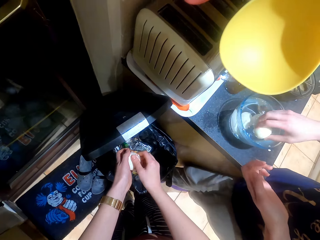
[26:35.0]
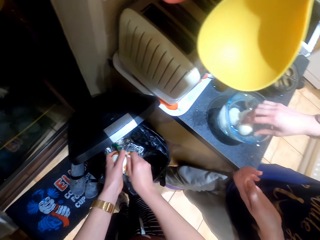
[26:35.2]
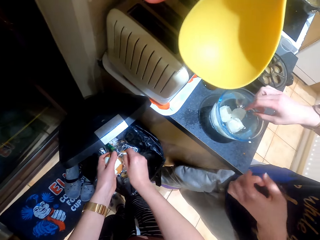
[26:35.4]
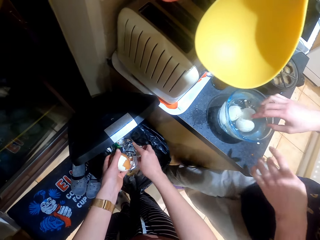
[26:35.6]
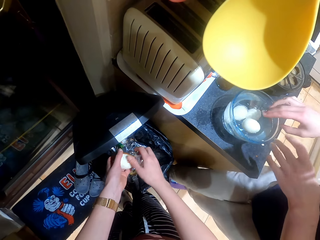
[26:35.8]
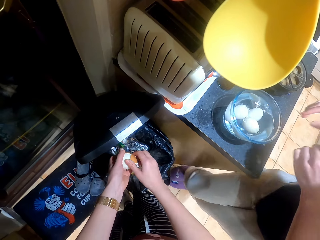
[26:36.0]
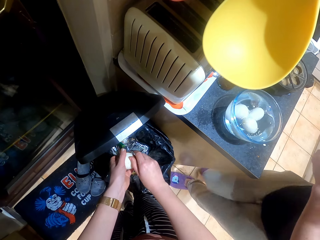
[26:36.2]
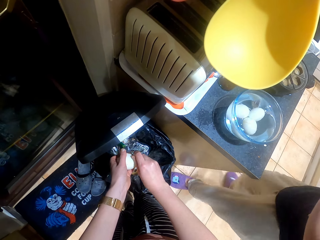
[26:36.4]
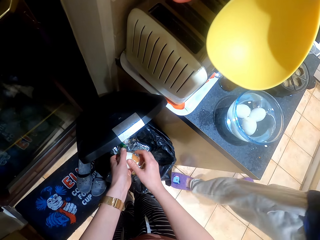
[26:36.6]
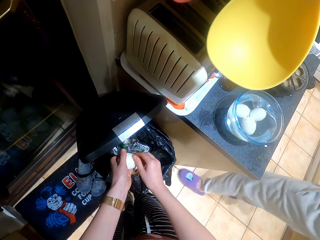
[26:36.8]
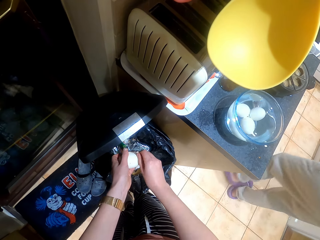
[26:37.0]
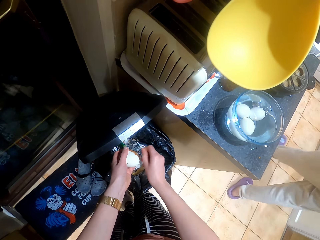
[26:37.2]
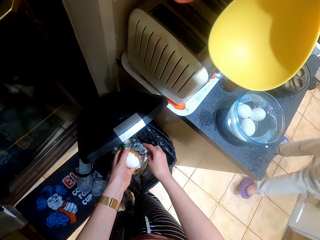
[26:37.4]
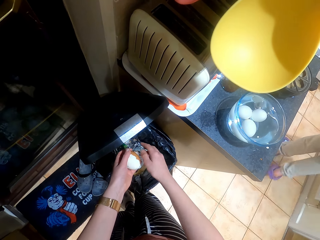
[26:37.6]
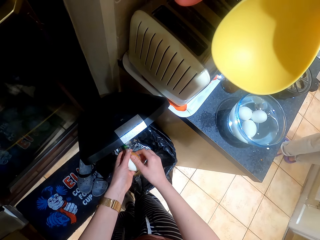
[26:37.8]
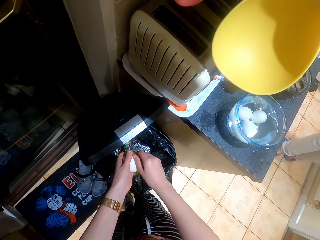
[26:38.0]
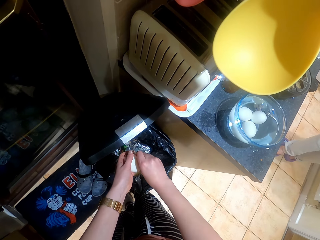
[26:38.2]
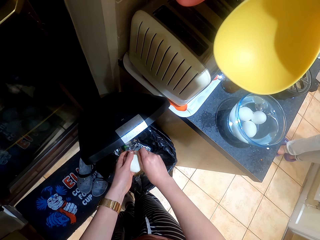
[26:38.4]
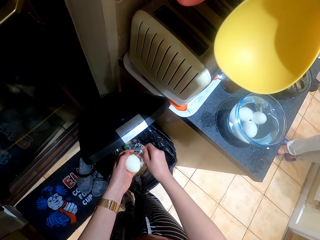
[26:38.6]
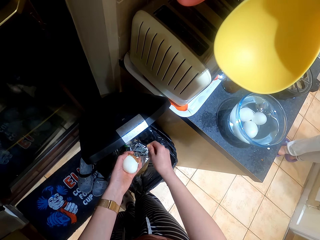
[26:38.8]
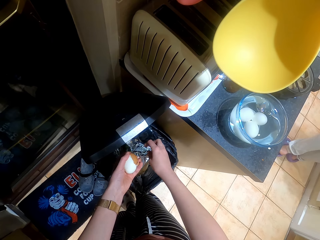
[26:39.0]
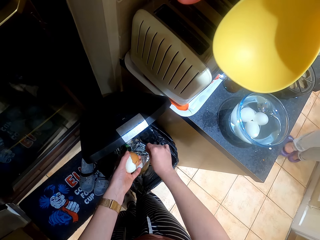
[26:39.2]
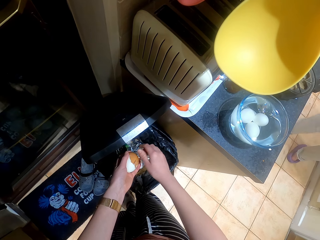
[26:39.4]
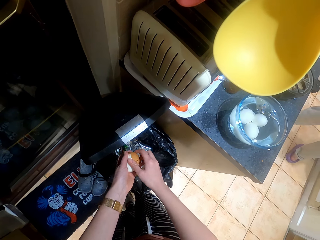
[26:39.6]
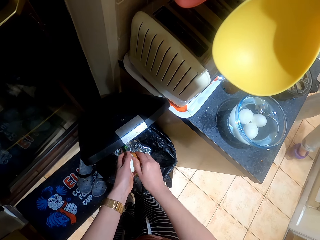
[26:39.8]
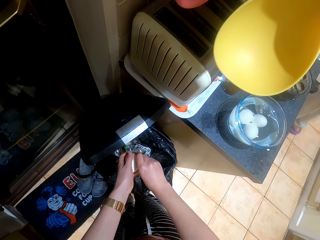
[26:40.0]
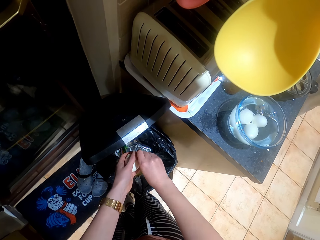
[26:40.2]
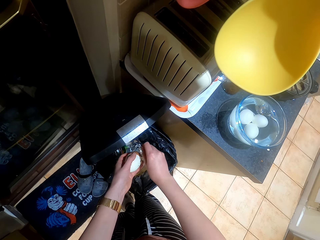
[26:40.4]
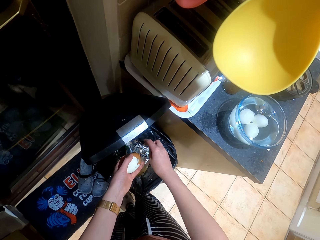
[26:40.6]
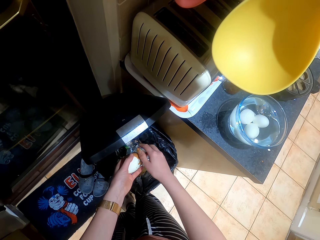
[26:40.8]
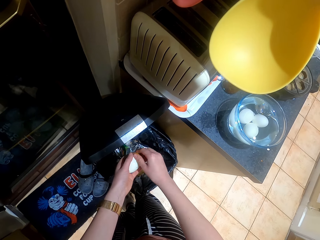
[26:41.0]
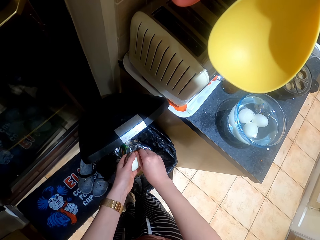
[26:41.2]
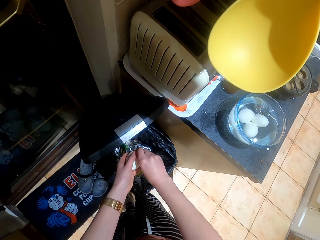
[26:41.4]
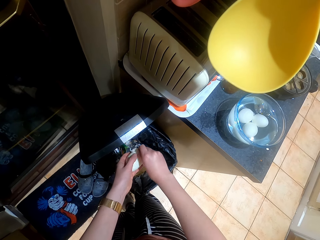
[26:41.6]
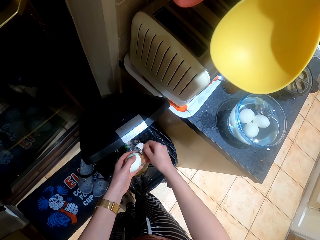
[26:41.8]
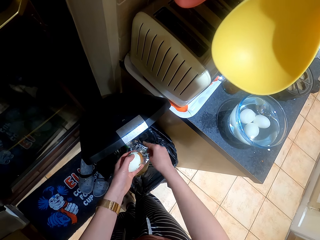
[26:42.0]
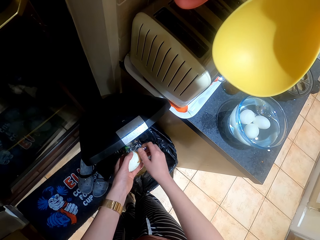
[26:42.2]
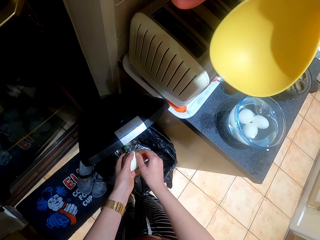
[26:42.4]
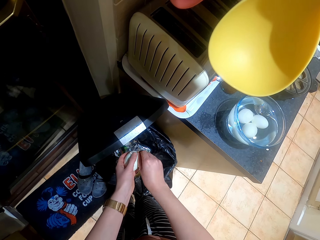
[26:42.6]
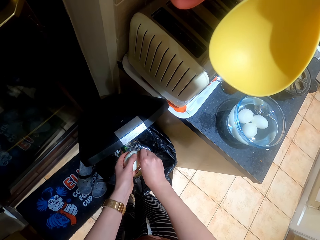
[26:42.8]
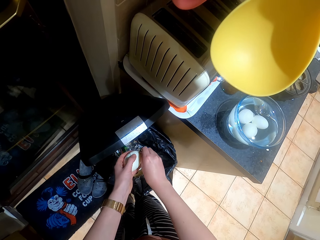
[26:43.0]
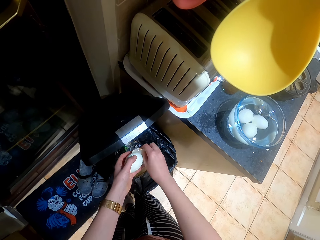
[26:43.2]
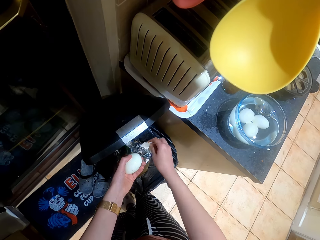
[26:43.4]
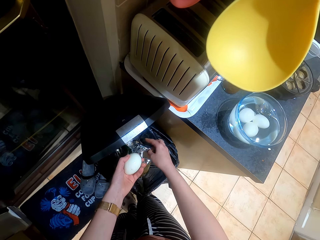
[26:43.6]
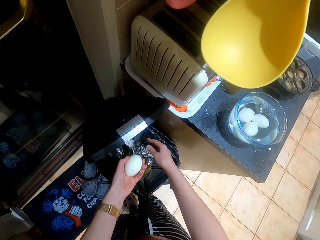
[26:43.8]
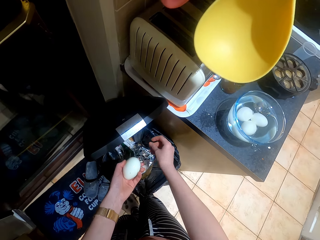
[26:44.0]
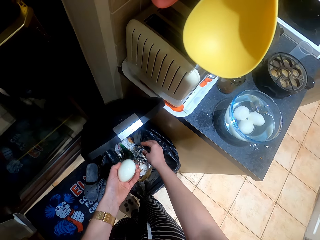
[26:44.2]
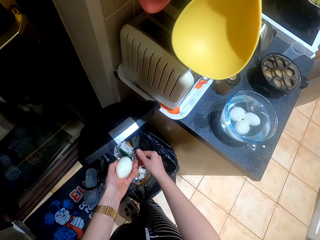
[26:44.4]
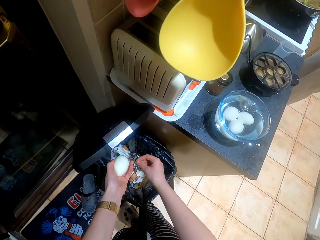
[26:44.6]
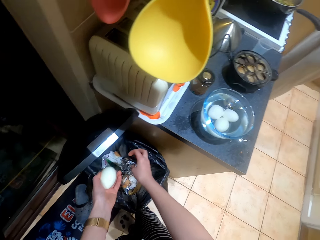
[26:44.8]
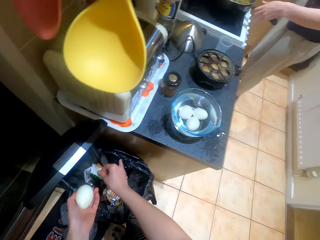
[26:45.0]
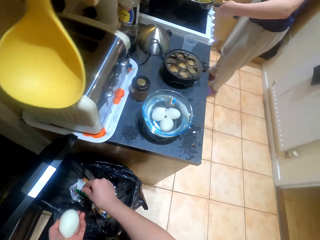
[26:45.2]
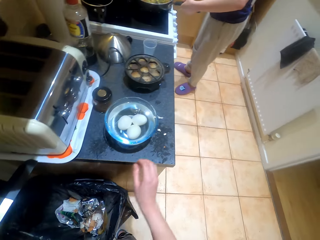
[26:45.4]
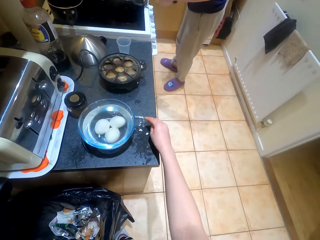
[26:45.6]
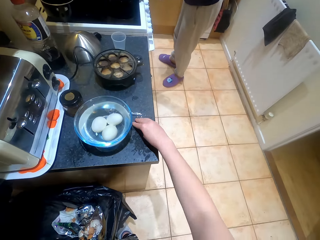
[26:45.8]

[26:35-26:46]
The camera wearer holds an egg. They peel off the eggshells. They drop the shell in the bin. They peel the egg shell. A female walks around the kitchen. The camera wearer drops the shell in the bin. They peel the egg shell. They drop the shell in the bin. They rub their fingers.

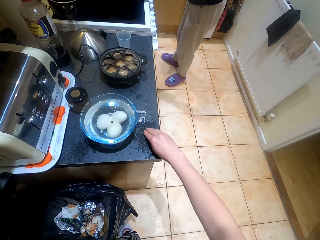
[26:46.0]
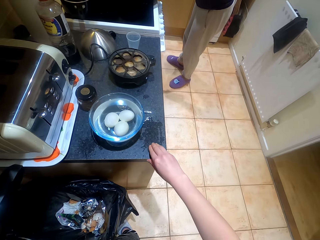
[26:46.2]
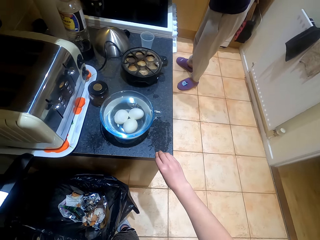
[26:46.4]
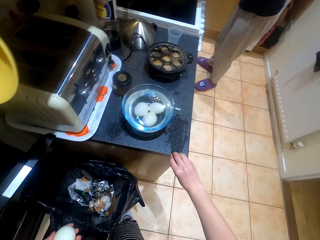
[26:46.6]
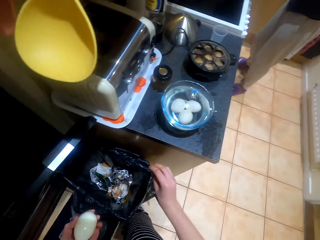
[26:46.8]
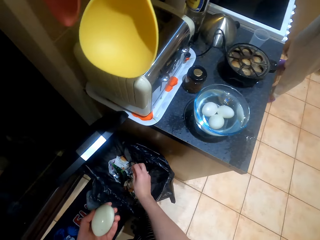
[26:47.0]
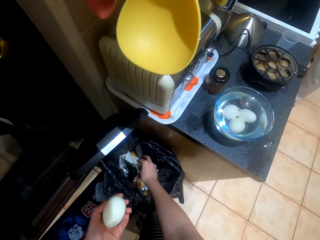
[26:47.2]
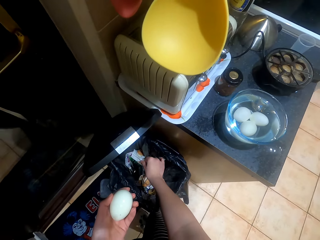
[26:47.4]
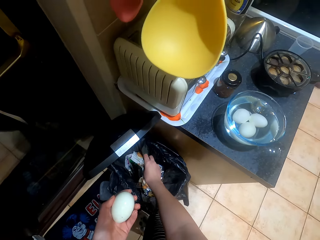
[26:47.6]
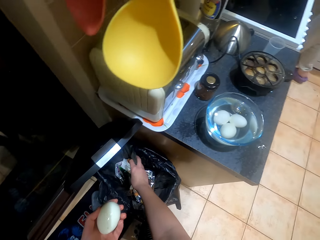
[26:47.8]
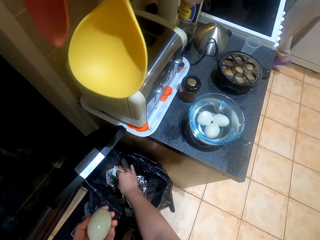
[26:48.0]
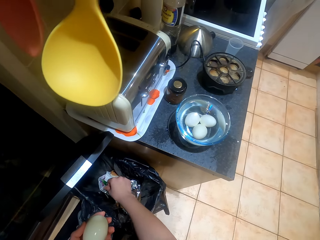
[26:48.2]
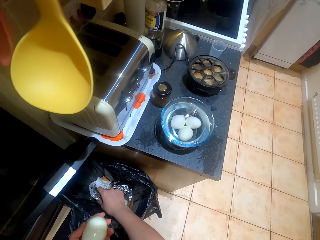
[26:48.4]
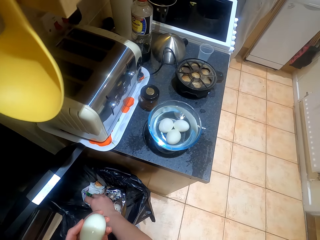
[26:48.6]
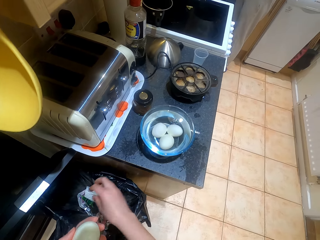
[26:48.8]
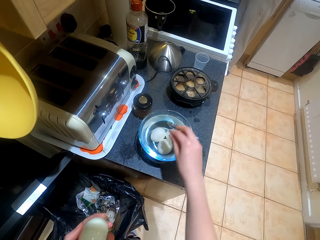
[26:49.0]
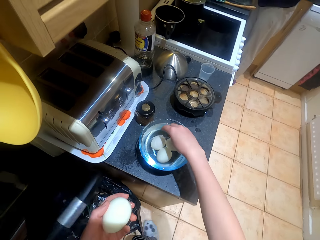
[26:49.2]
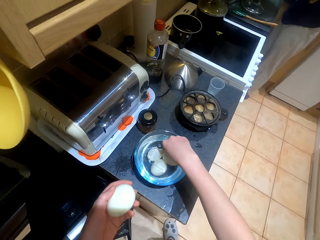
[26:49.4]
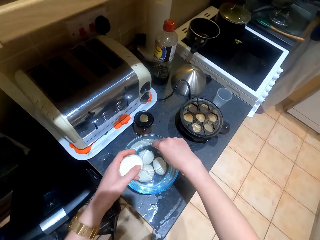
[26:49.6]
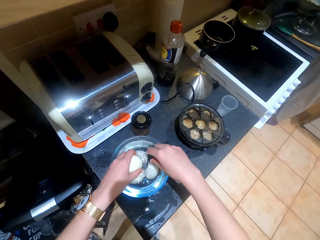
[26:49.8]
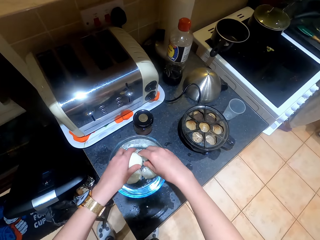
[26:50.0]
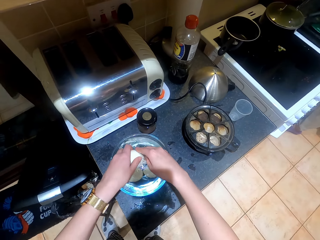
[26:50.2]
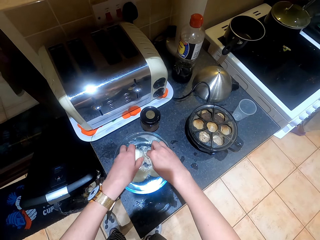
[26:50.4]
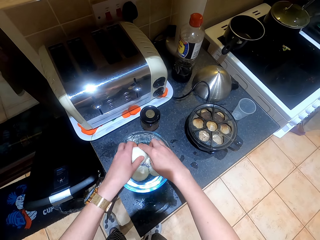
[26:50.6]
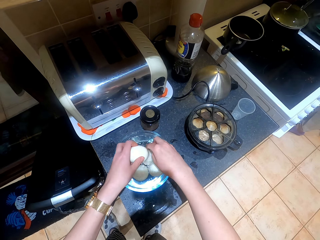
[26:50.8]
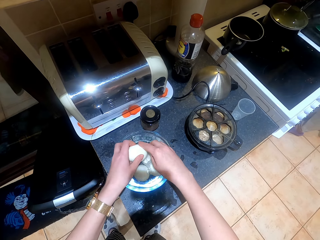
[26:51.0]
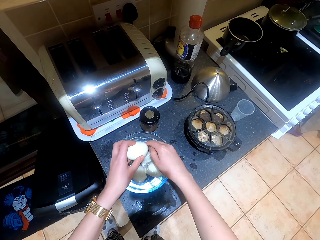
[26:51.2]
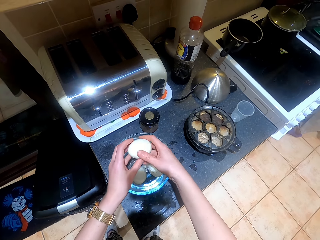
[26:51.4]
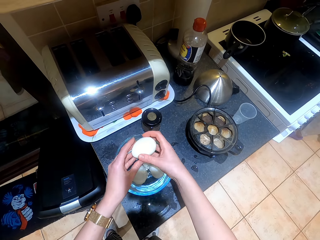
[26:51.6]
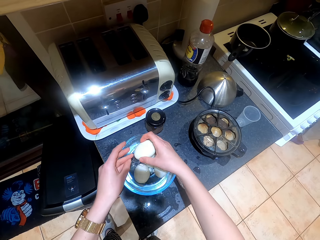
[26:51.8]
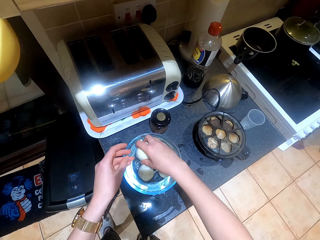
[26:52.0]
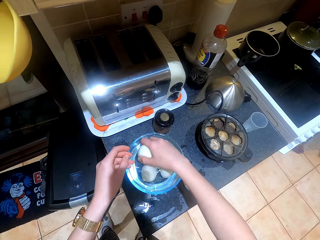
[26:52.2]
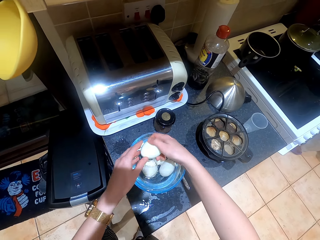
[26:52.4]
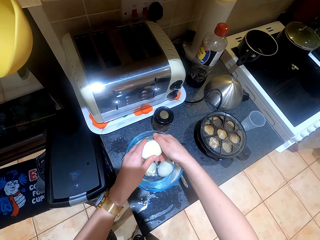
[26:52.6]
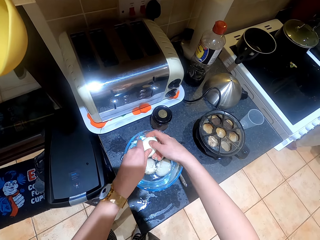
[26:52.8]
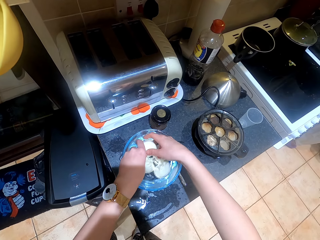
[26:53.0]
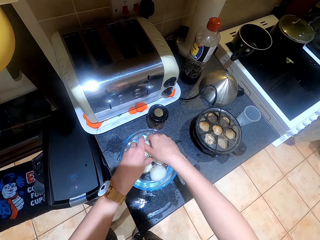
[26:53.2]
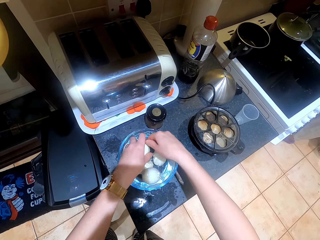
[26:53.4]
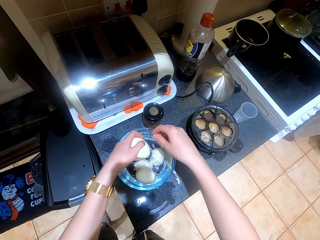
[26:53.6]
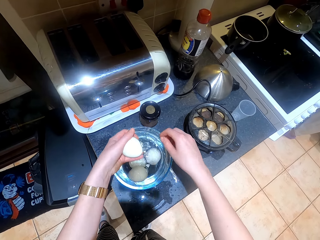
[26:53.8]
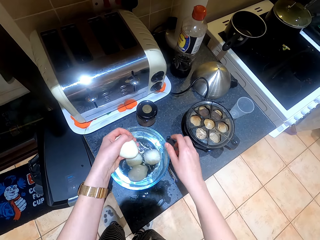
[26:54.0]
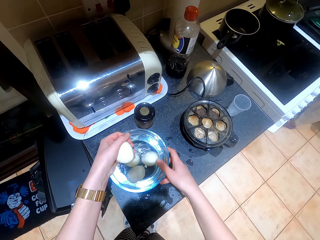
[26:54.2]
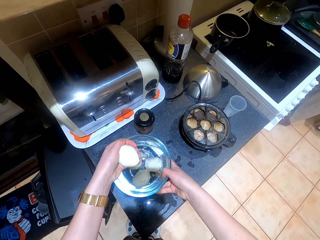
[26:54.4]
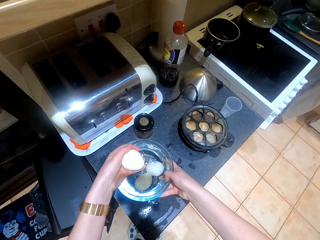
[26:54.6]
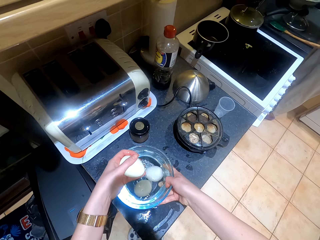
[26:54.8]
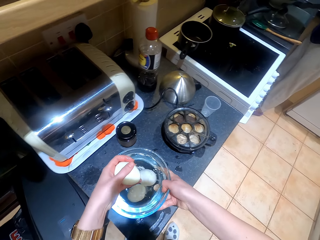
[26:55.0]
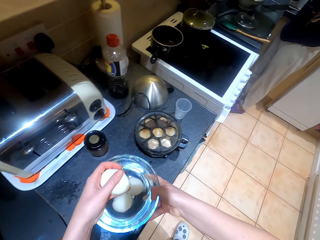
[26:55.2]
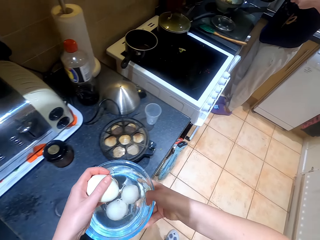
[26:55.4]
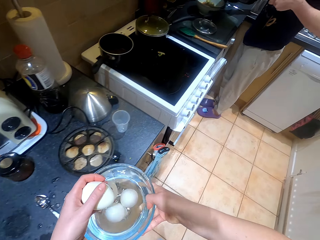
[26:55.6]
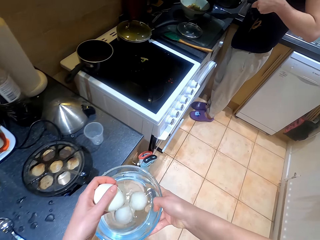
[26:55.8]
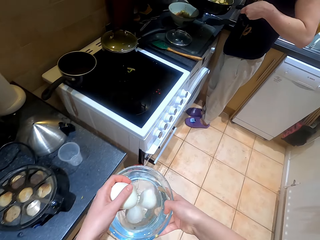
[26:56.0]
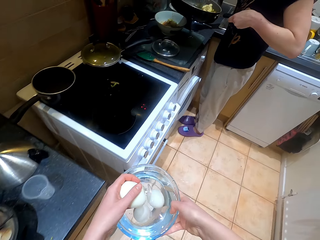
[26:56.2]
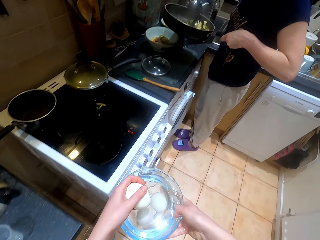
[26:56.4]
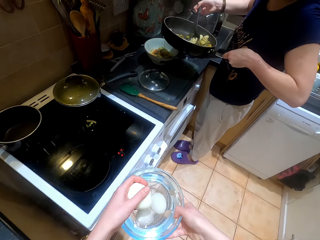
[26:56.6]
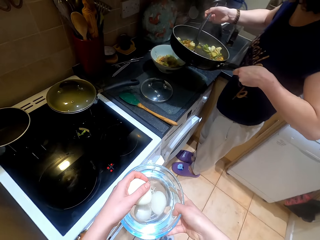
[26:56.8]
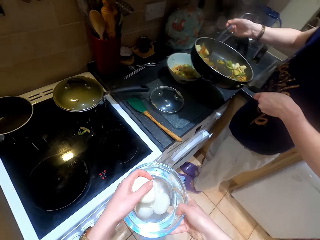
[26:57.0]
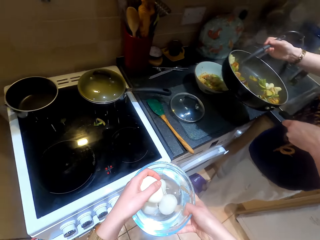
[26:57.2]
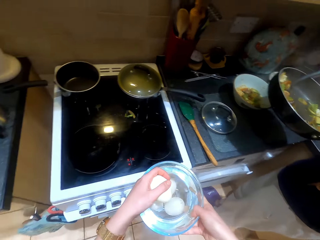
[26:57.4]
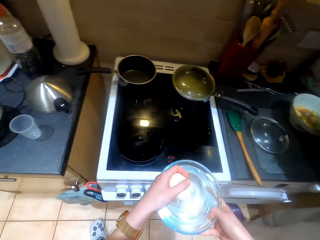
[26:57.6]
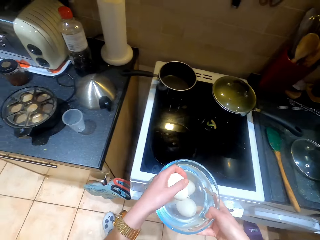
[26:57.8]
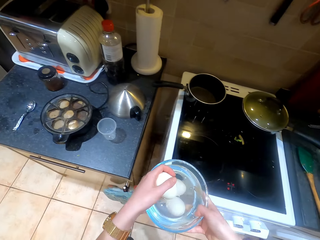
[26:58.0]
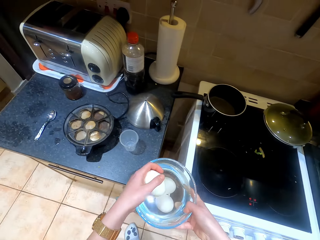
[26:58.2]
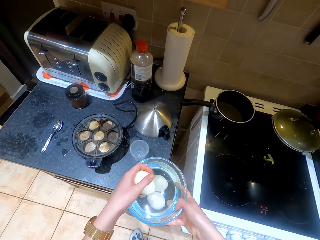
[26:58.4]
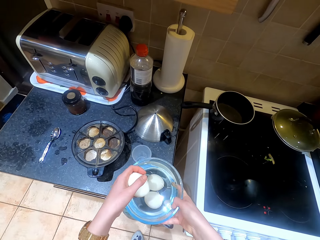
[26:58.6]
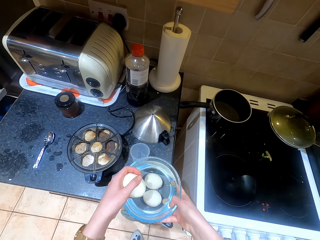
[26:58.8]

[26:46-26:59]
The camera wearer picks egg shells from the countertop. They drop the egg shells on the bin. They rub their fingers. They hold the plate with the hand. They place the egg in the bowl. They wash the egg in the bowl with the hand. They pick up the plate from the countertop. They carry the bowl. They walk around the kitchen. A female scoops the food from the cooking pot.
